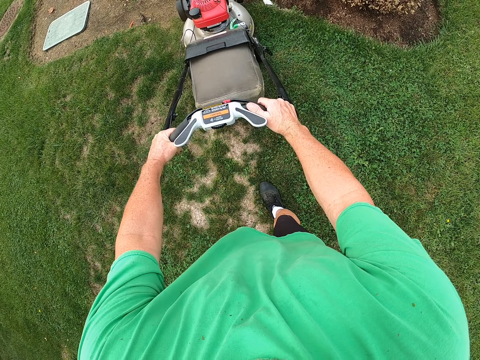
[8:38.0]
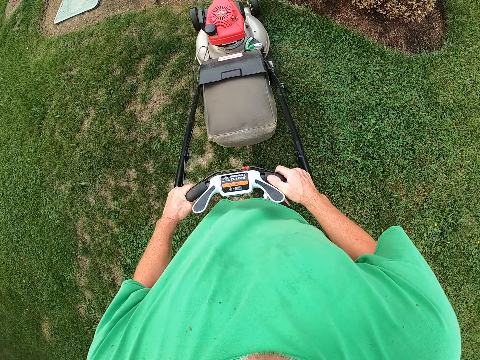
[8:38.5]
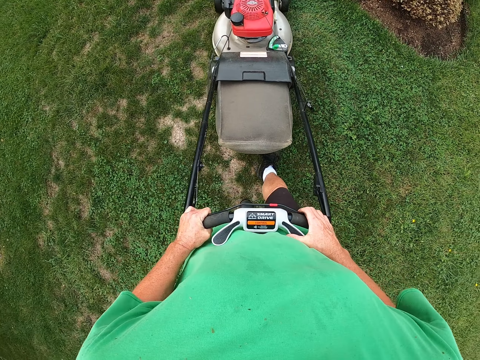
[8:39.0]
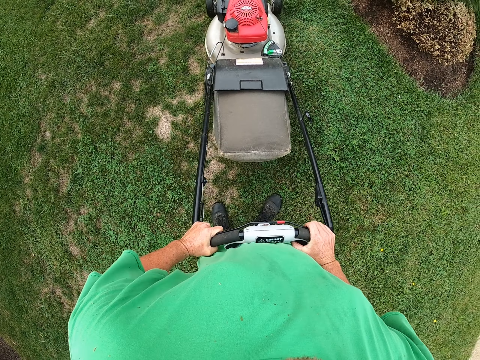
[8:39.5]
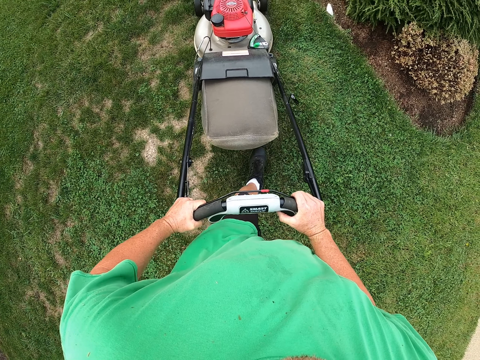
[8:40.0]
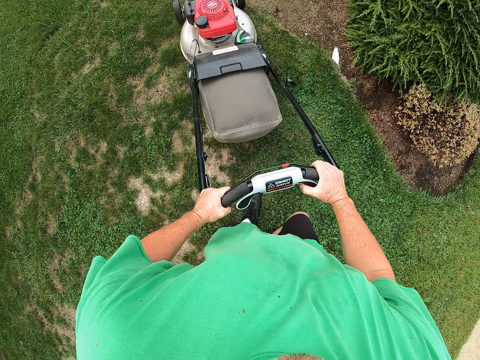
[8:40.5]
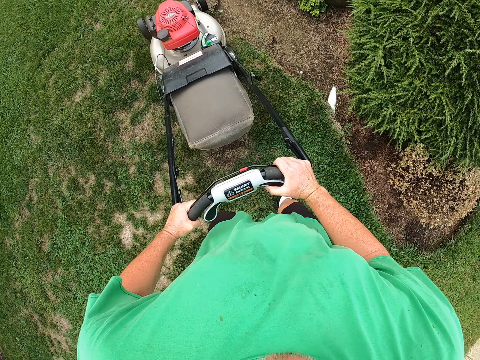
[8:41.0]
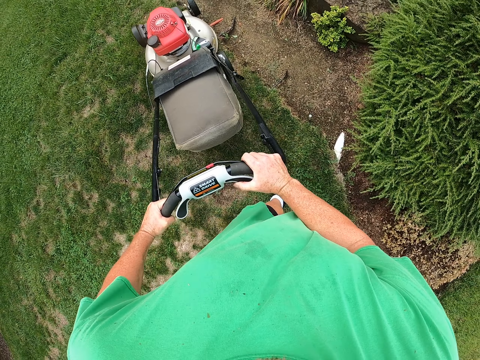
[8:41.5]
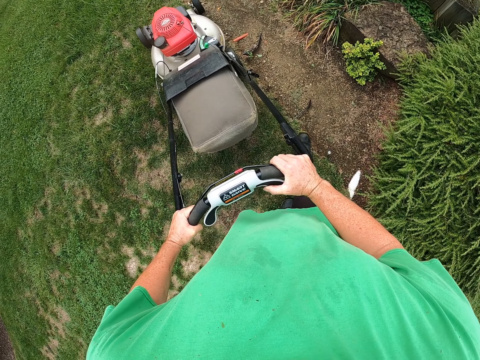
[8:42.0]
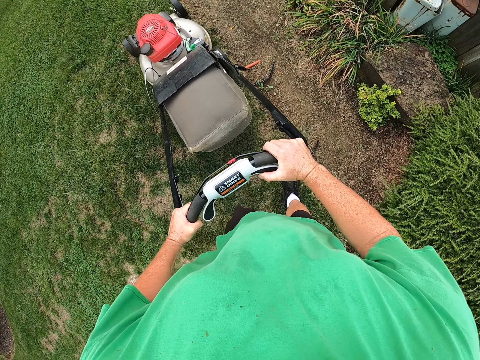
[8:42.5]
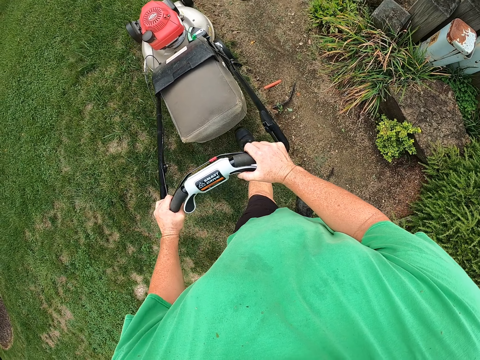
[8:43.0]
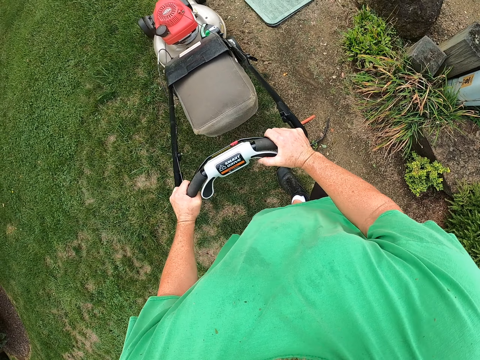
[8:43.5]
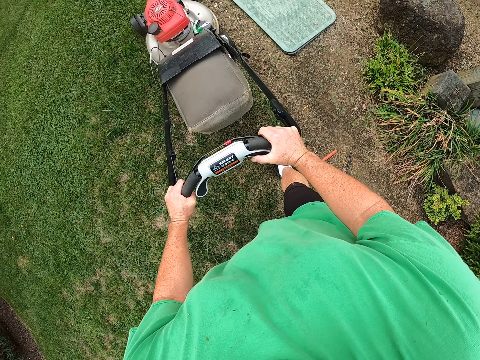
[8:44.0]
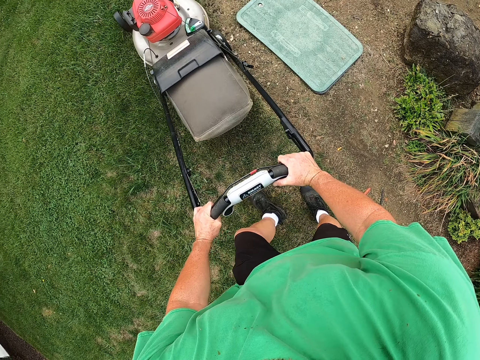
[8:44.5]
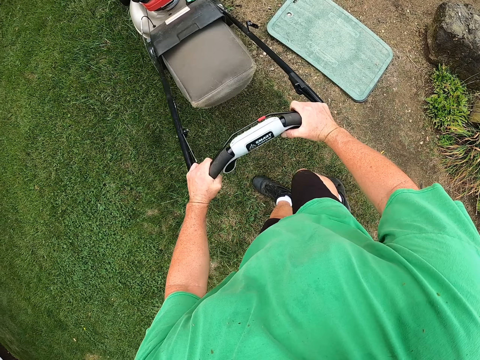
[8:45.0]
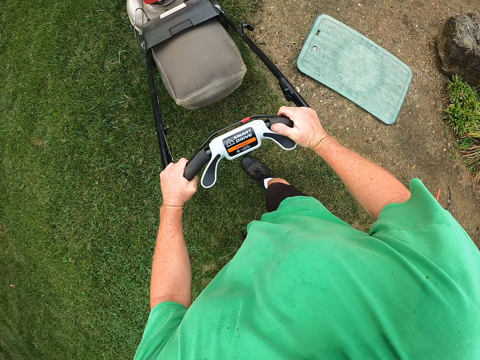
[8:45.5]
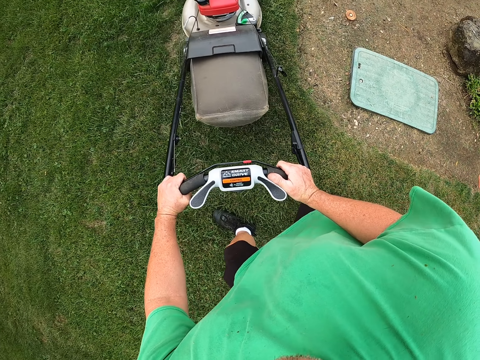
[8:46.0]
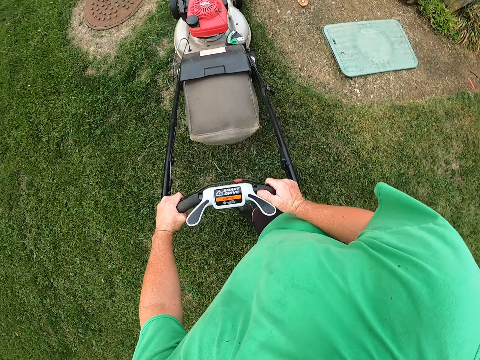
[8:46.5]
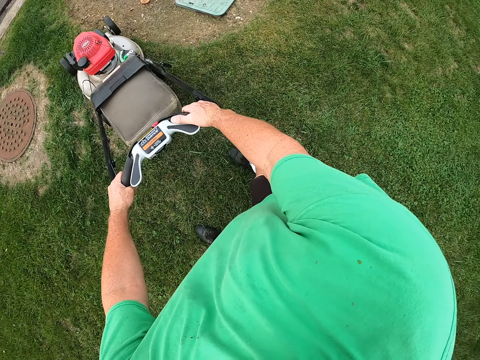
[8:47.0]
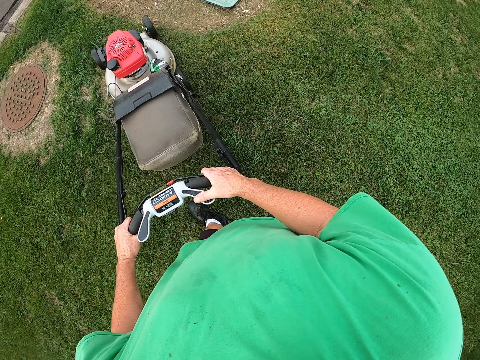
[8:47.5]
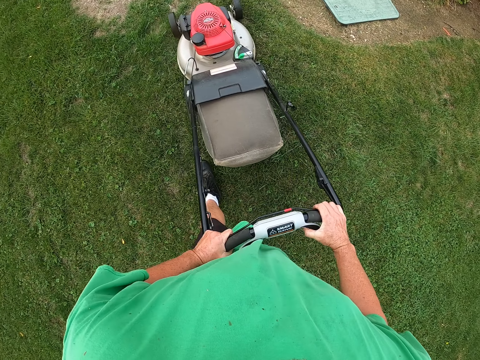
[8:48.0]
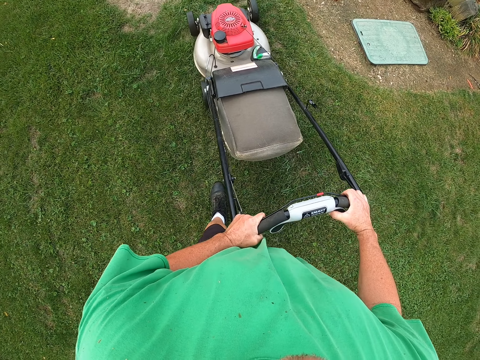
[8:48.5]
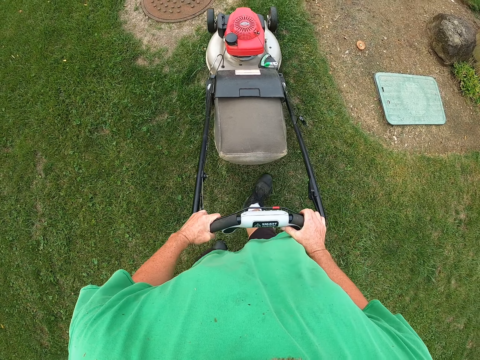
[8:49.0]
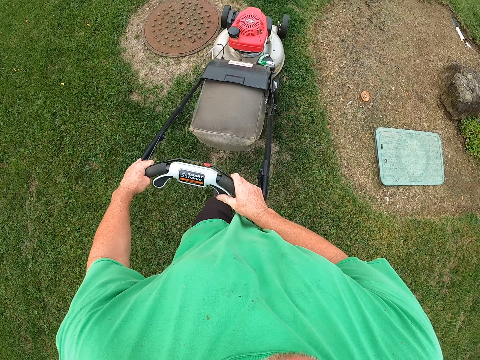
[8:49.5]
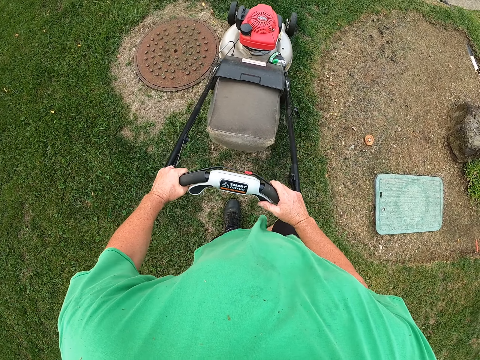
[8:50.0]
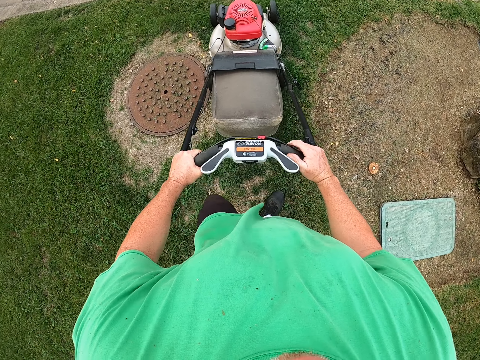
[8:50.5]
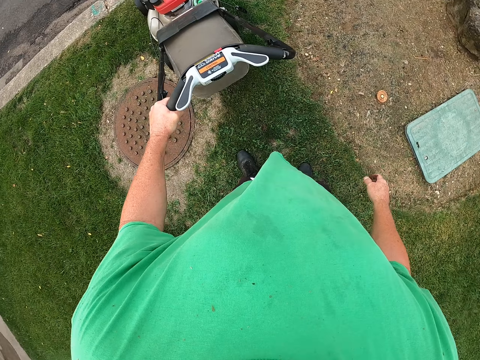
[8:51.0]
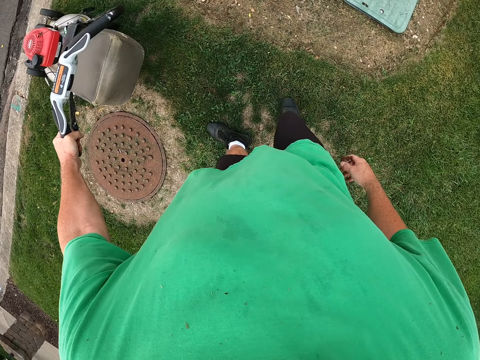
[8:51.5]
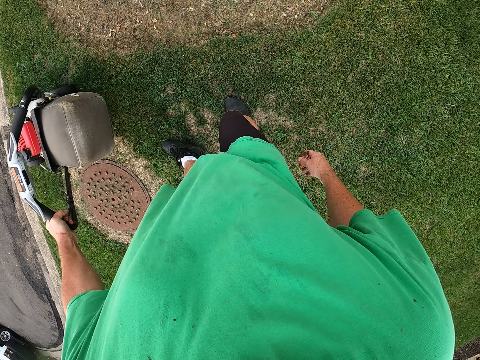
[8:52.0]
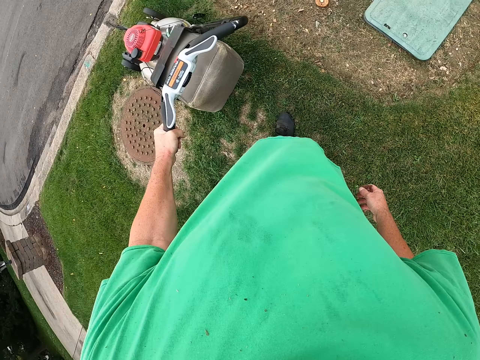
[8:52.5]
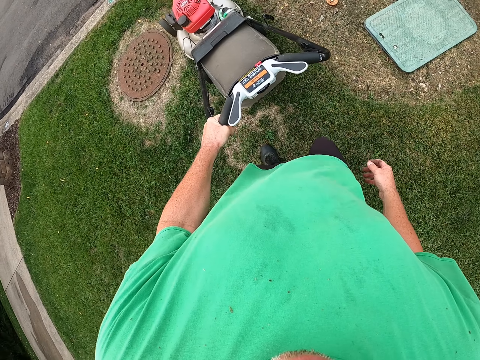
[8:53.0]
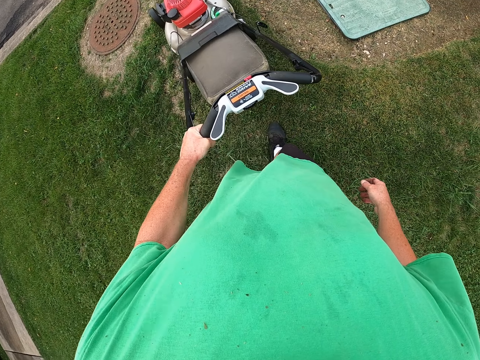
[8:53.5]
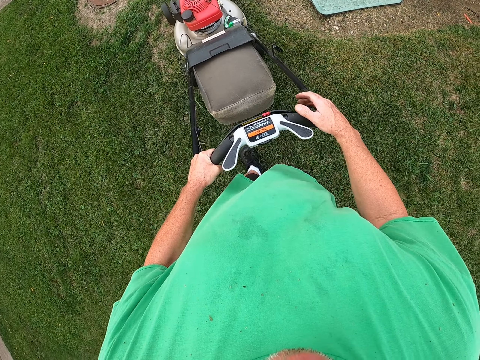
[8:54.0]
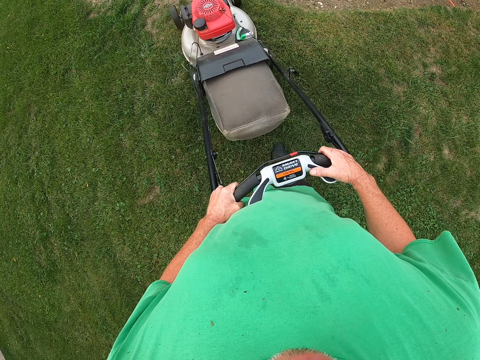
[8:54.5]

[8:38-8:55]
The camera wearer trims the grass. They remove hand from the grass cutter handle. They remove the other hand from the lawn machine handle. They move the lawn machine on the grass. They return the other hand on the lawn handle.

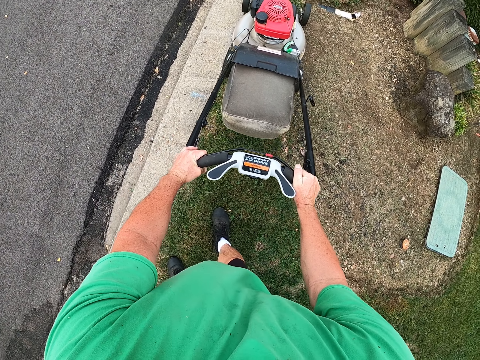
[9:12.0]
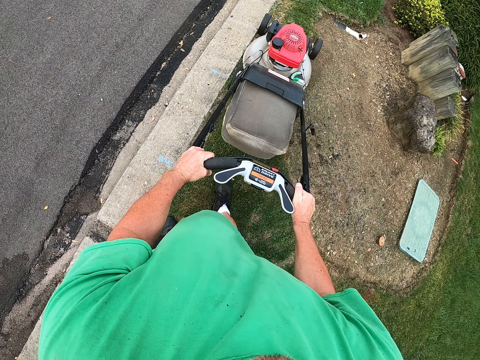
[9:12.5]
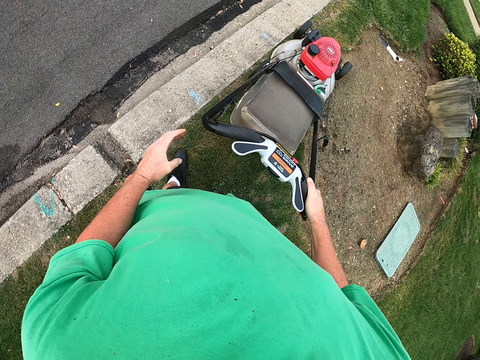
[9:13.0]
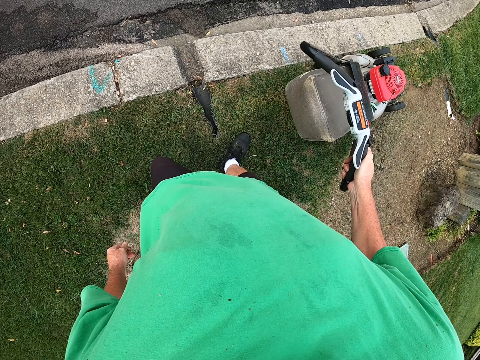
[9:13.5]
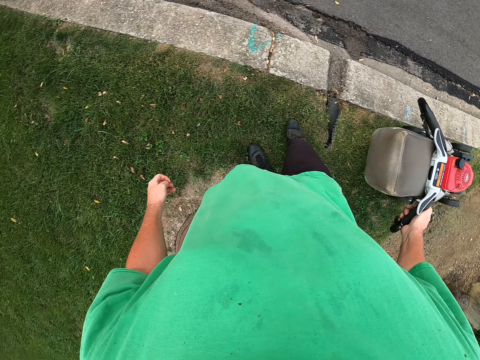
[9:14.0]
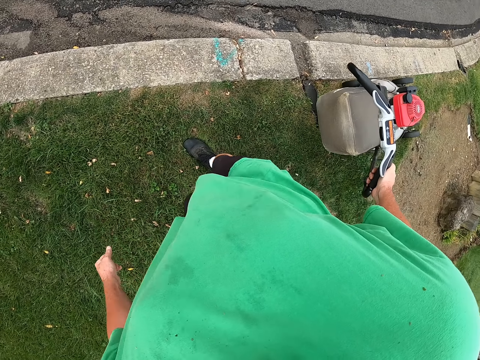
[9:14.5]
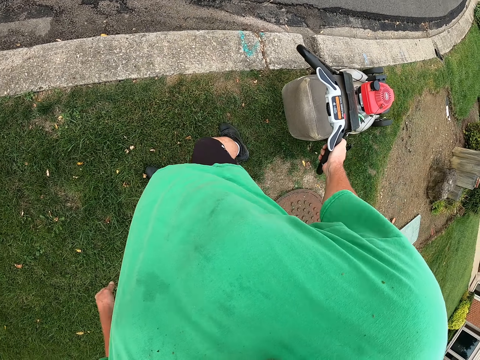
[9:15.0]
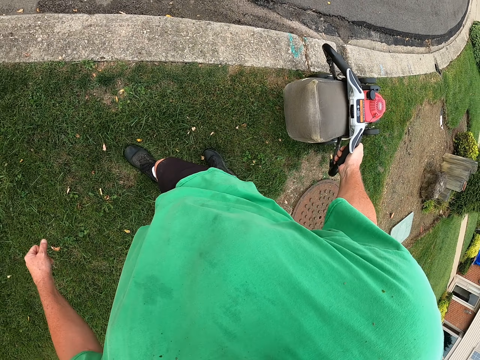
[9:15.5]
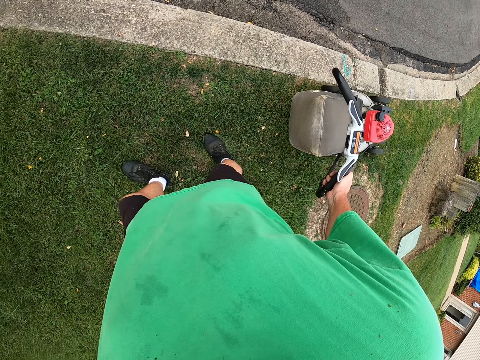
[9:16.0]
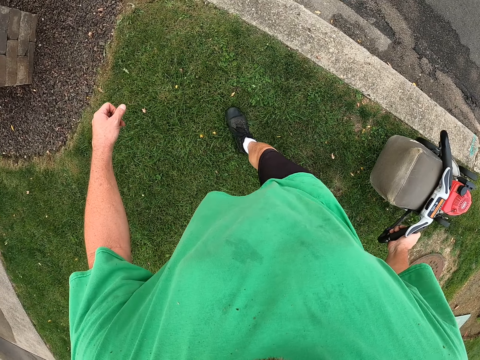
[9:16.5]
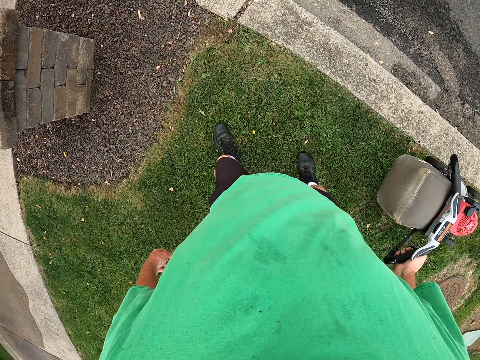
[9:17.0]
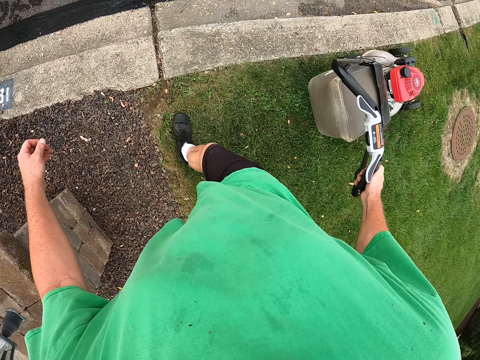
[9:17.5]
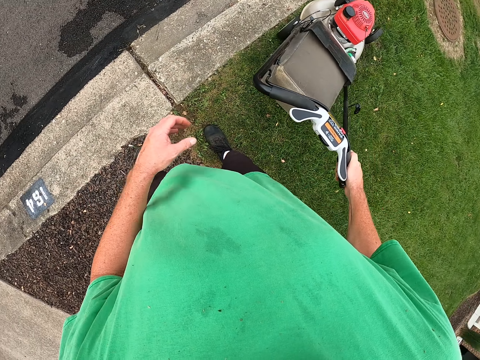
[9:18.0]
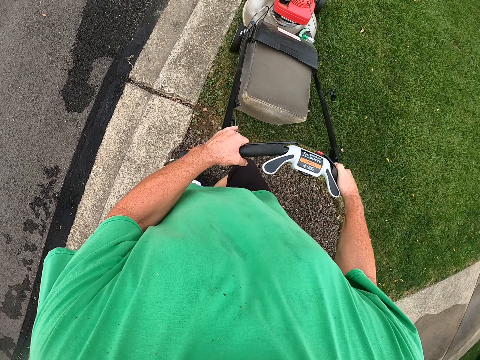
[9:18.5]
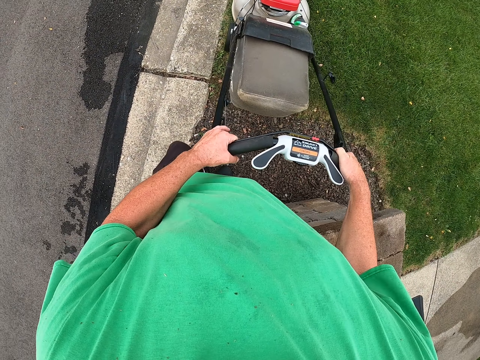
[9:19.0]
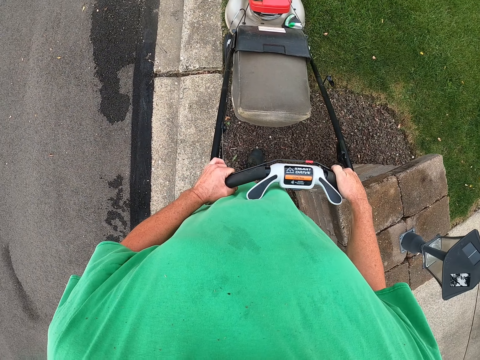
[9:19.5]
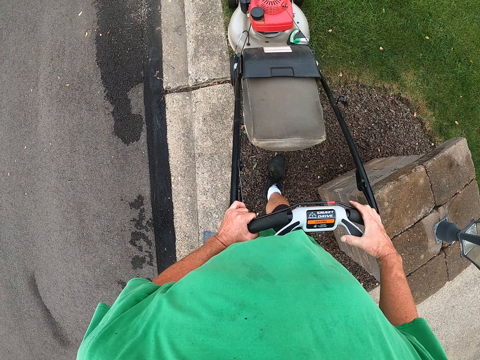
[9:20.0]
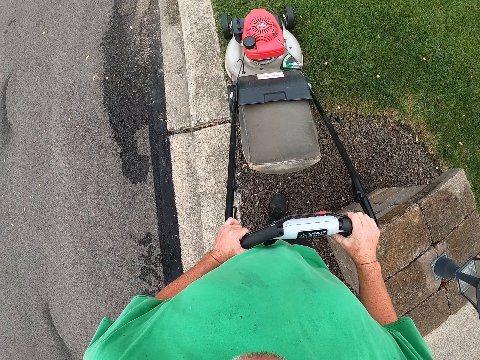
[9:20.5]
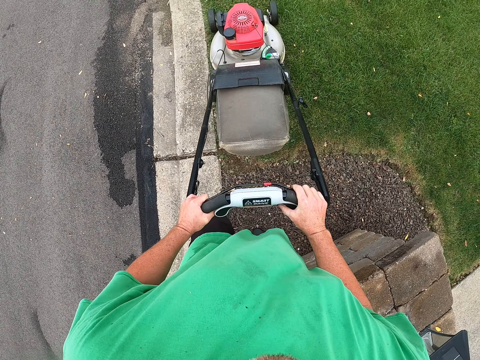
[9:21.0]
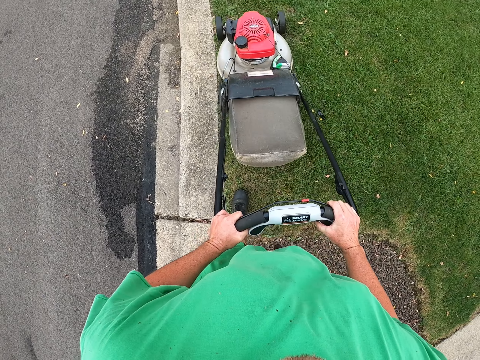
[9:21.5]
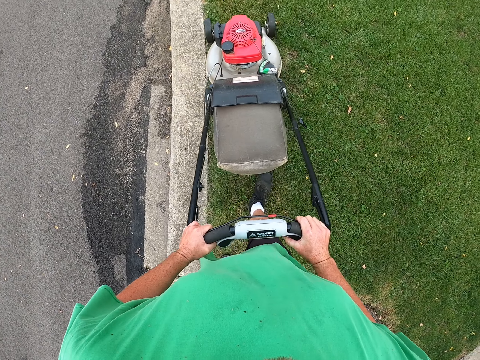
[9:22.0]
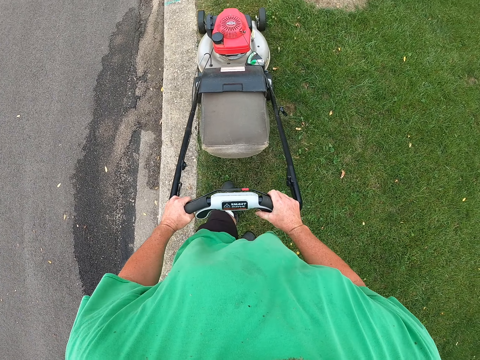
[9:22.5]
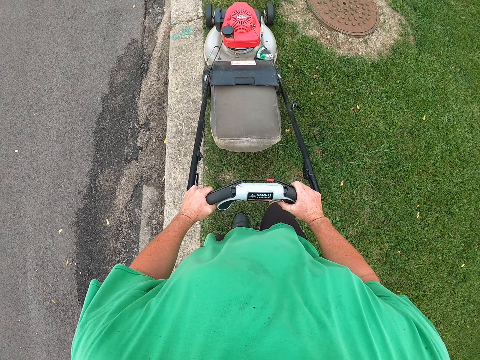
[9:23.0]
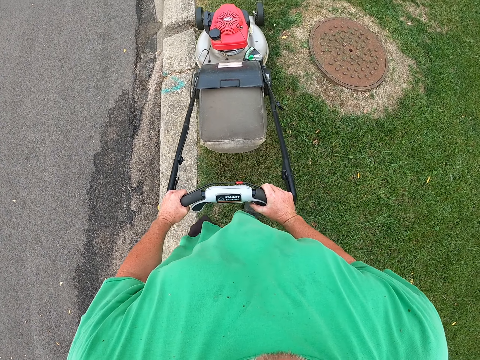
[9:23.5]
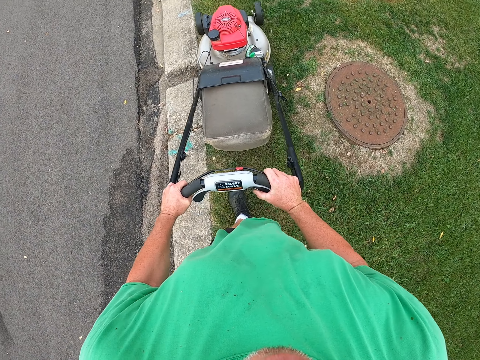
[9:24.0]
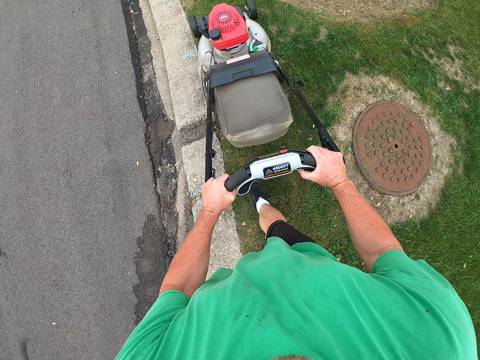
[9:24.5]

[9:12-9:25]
The camera wearer removes one hand from the grass cutter machine handle. They move the lawn machine on the grass. They touch the grass cutter with both hands. They return the other hand on the lawn machine. They trim grass with the grass cutter machine. They move with the lawn machine on the grass.
